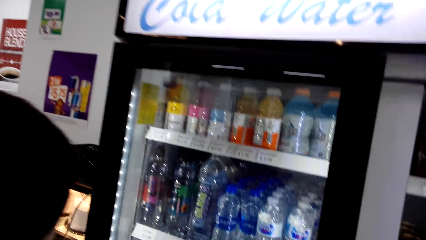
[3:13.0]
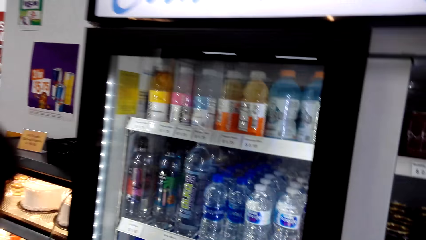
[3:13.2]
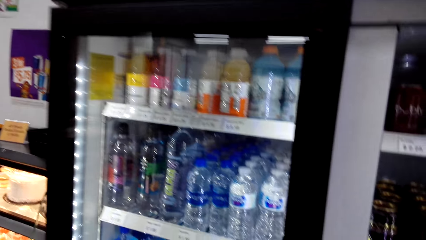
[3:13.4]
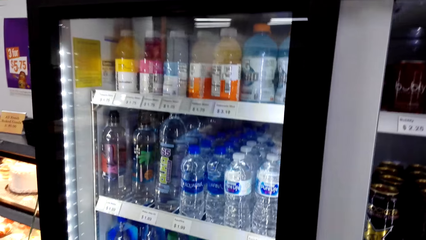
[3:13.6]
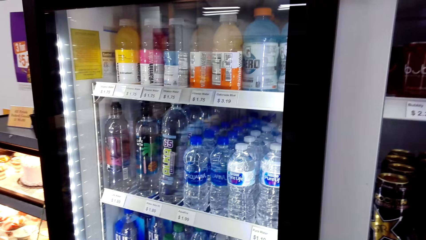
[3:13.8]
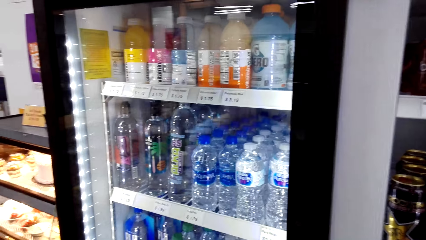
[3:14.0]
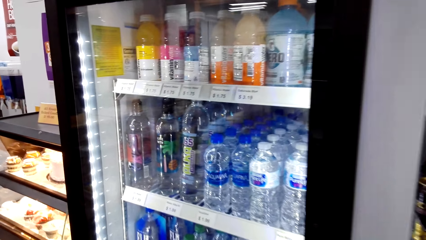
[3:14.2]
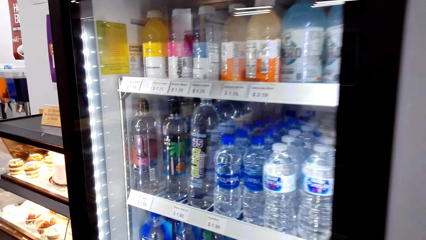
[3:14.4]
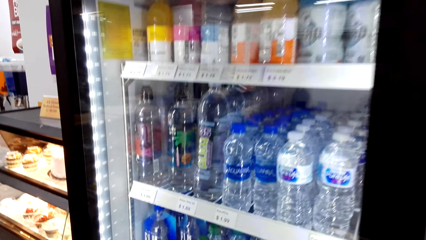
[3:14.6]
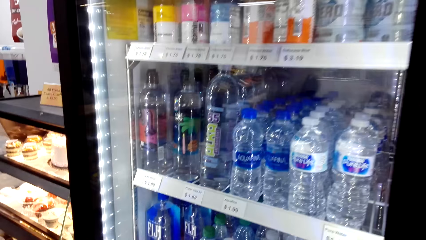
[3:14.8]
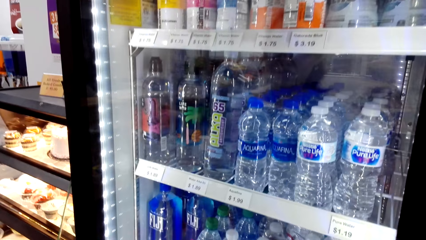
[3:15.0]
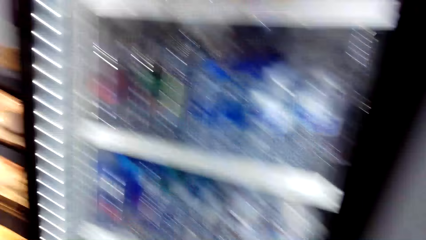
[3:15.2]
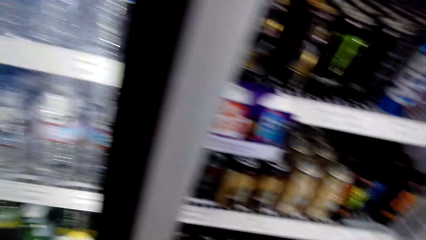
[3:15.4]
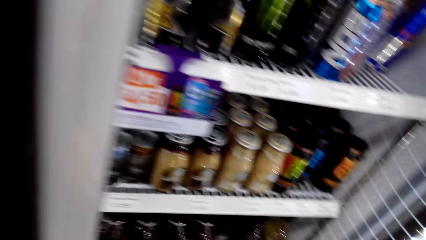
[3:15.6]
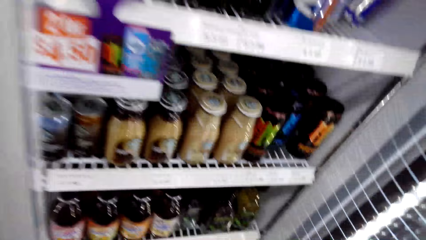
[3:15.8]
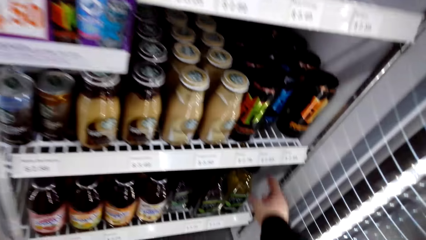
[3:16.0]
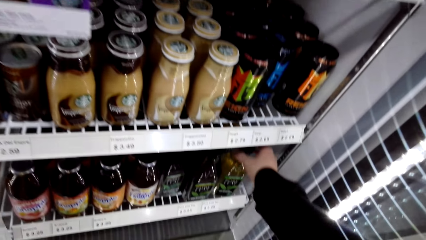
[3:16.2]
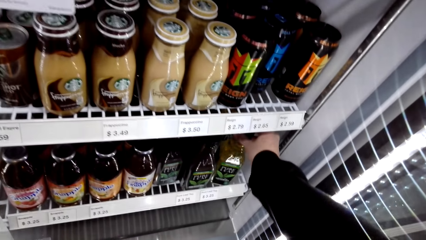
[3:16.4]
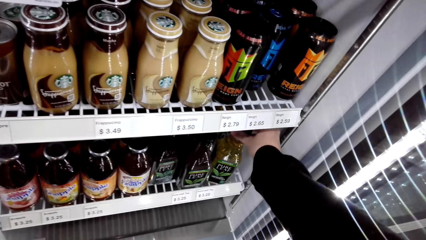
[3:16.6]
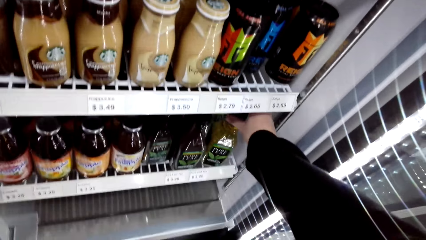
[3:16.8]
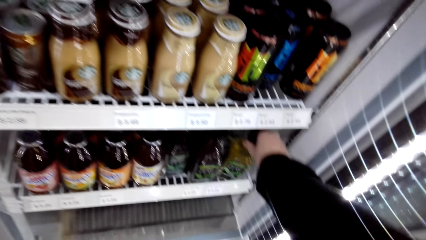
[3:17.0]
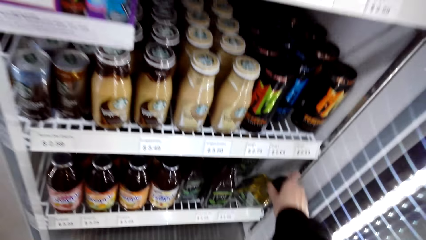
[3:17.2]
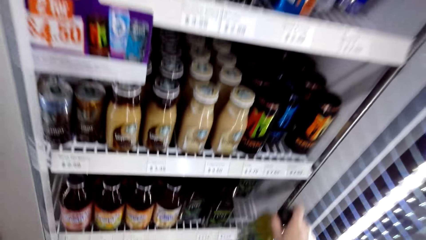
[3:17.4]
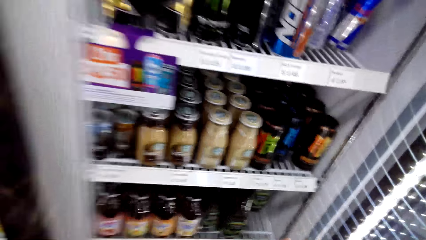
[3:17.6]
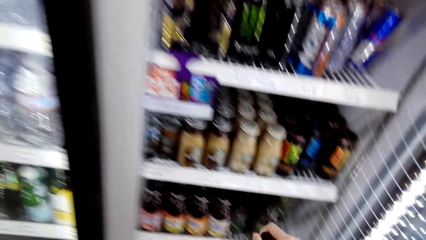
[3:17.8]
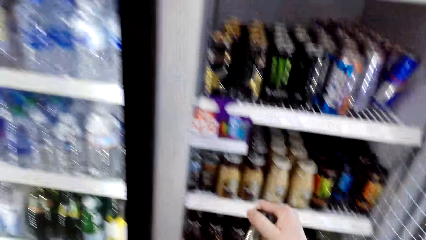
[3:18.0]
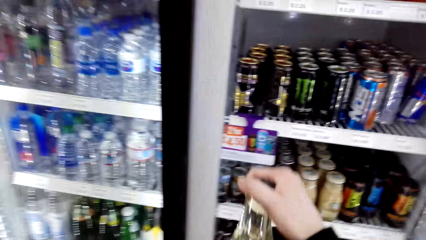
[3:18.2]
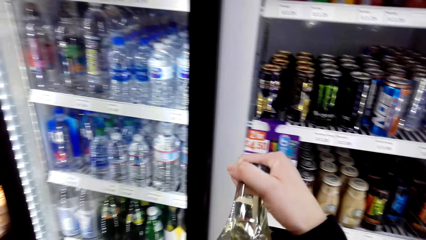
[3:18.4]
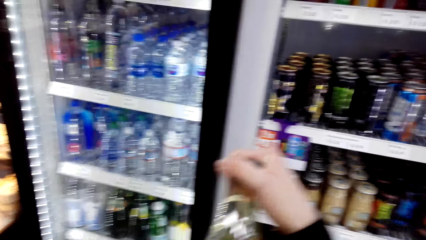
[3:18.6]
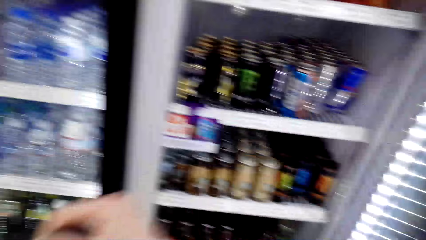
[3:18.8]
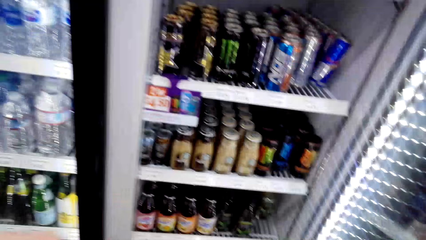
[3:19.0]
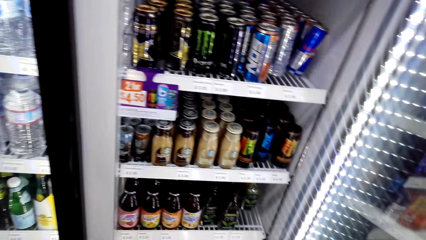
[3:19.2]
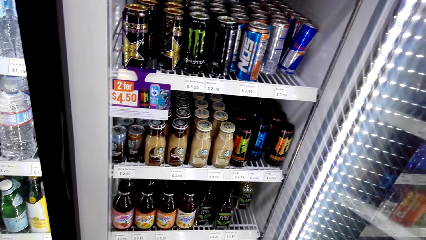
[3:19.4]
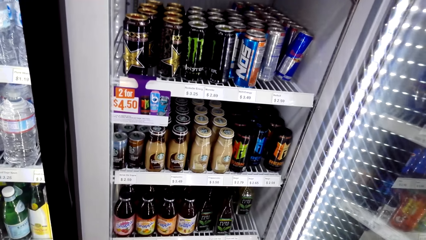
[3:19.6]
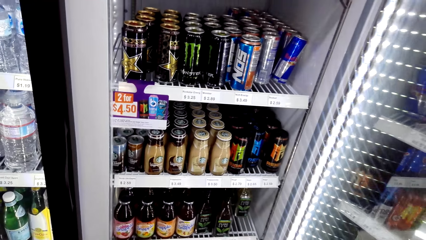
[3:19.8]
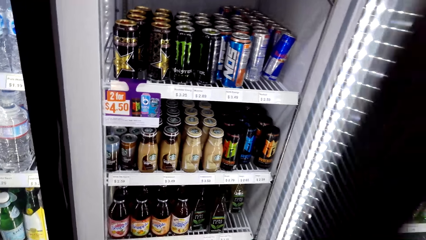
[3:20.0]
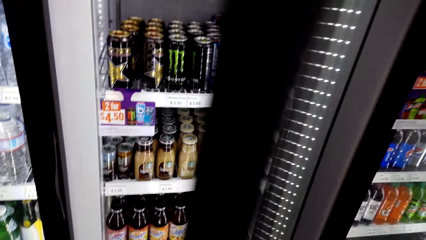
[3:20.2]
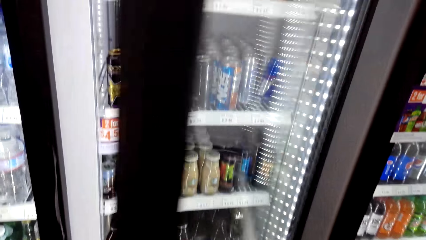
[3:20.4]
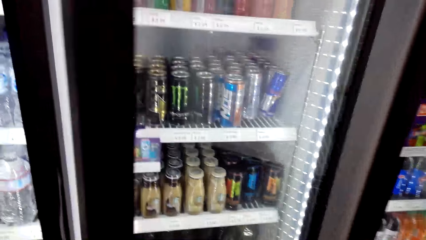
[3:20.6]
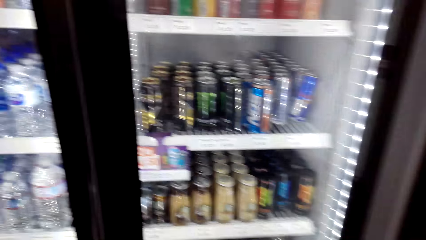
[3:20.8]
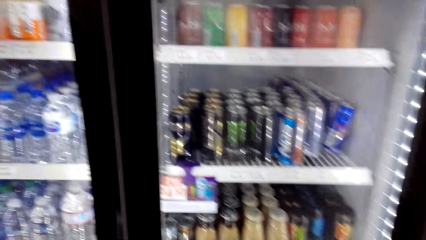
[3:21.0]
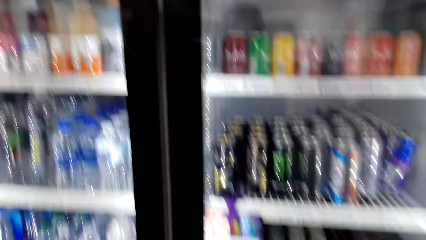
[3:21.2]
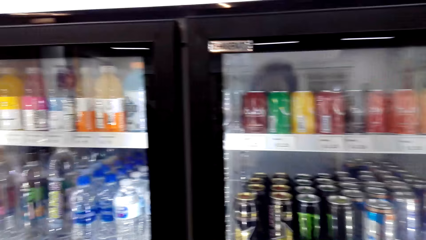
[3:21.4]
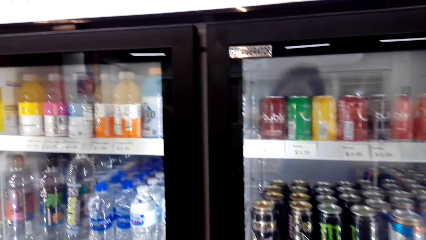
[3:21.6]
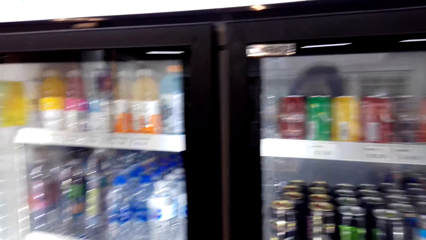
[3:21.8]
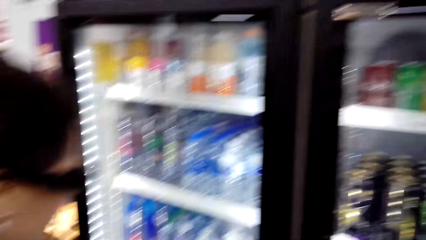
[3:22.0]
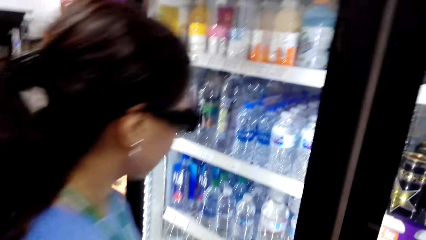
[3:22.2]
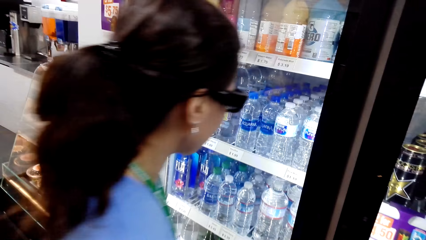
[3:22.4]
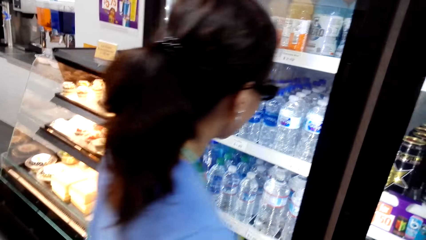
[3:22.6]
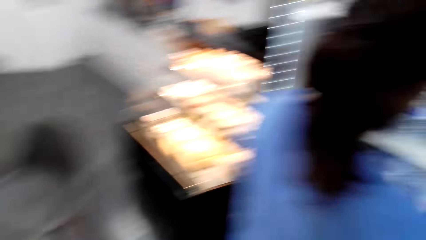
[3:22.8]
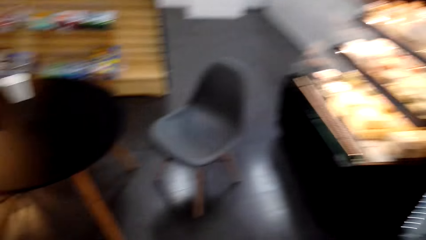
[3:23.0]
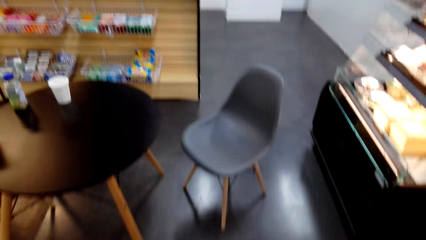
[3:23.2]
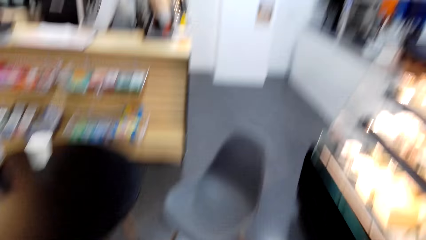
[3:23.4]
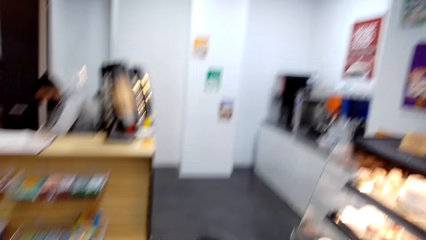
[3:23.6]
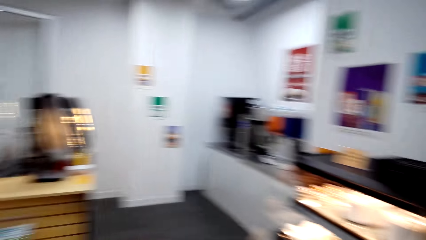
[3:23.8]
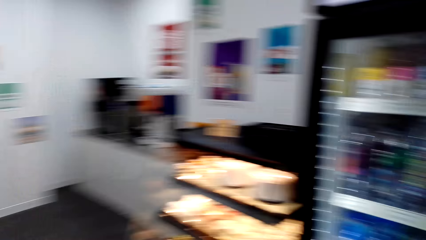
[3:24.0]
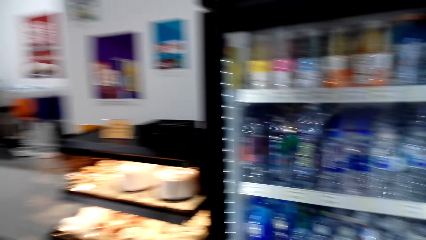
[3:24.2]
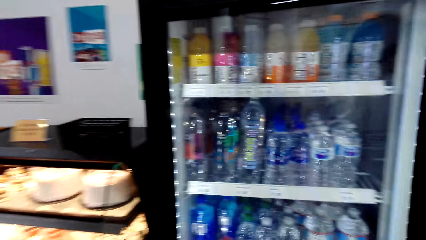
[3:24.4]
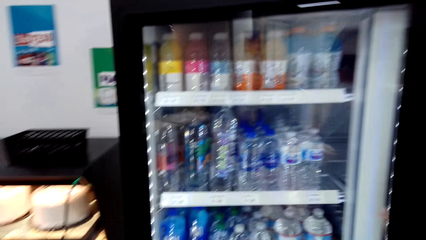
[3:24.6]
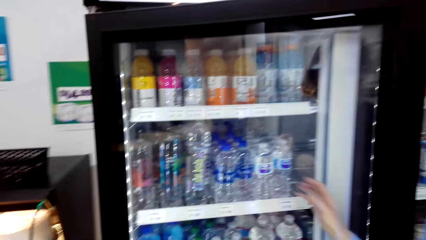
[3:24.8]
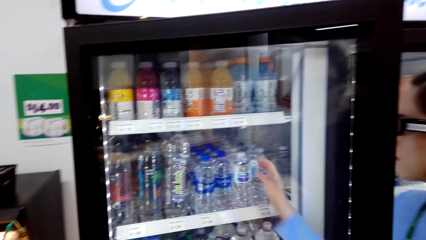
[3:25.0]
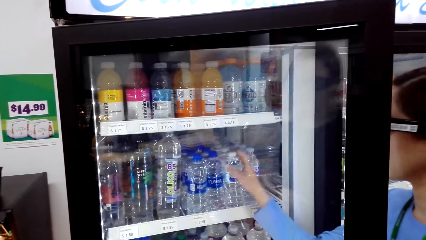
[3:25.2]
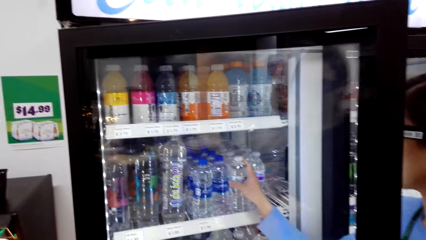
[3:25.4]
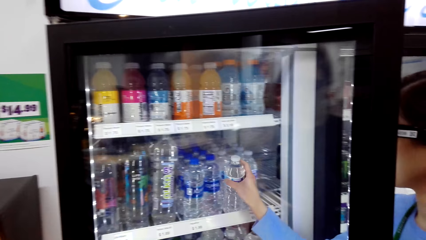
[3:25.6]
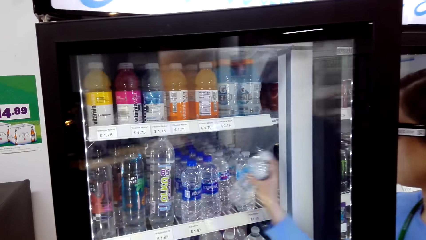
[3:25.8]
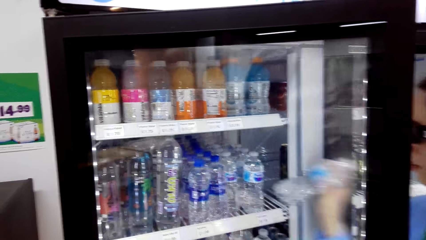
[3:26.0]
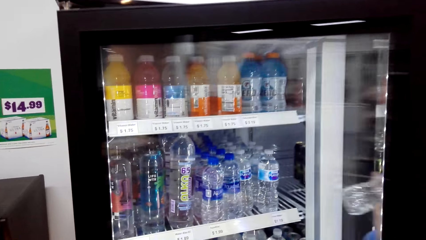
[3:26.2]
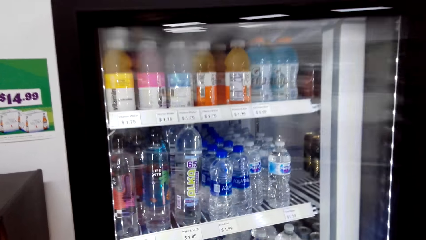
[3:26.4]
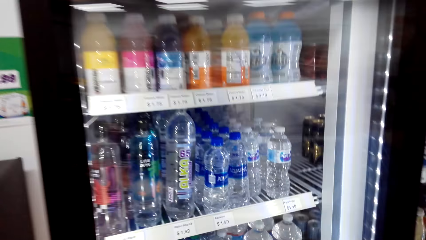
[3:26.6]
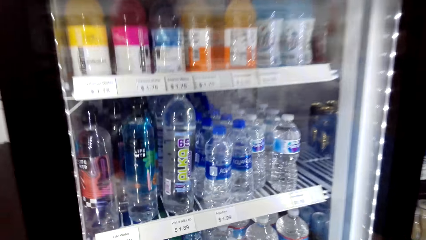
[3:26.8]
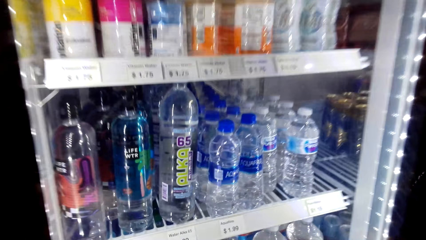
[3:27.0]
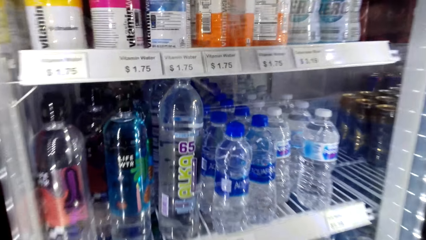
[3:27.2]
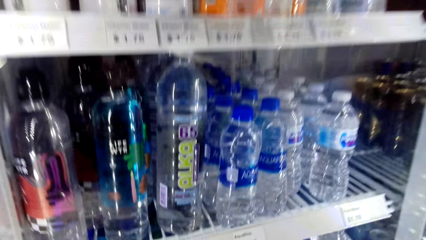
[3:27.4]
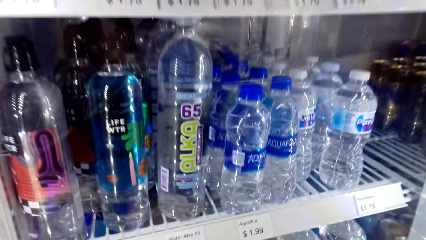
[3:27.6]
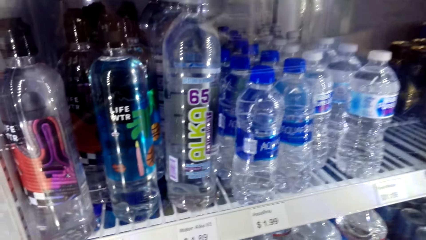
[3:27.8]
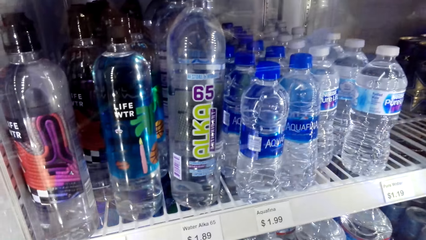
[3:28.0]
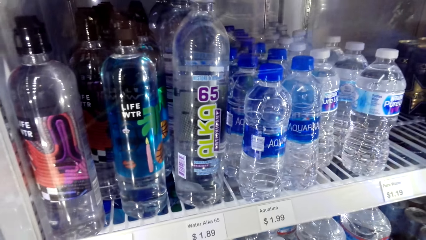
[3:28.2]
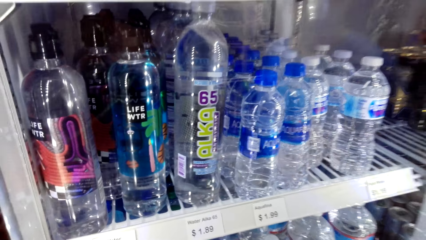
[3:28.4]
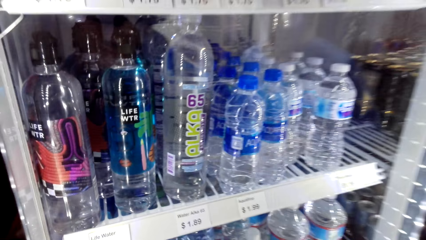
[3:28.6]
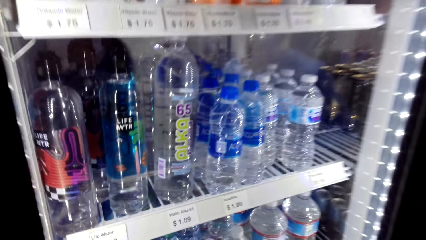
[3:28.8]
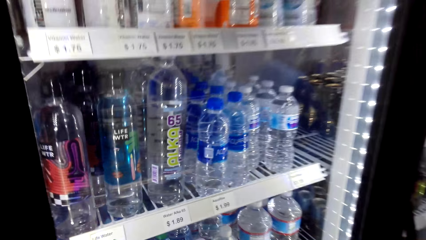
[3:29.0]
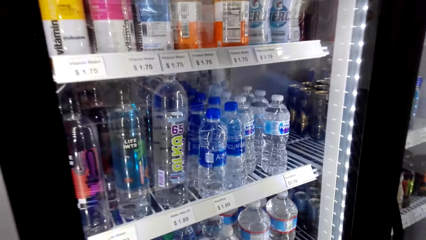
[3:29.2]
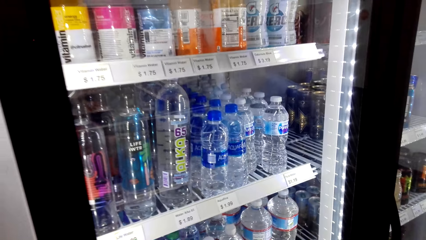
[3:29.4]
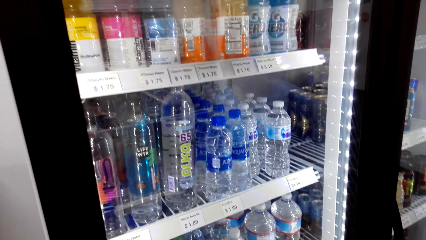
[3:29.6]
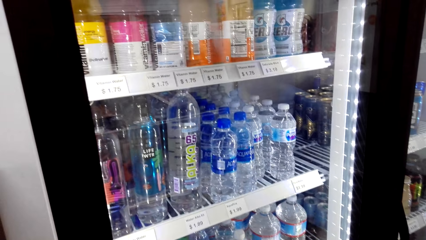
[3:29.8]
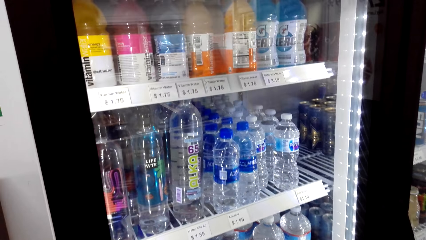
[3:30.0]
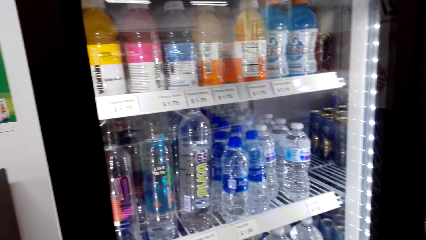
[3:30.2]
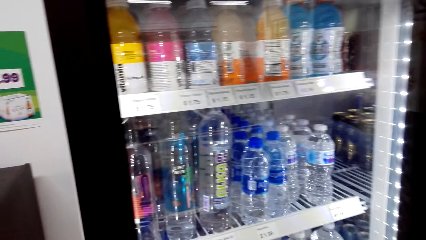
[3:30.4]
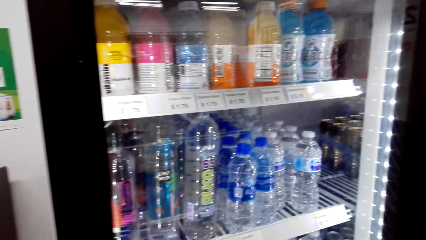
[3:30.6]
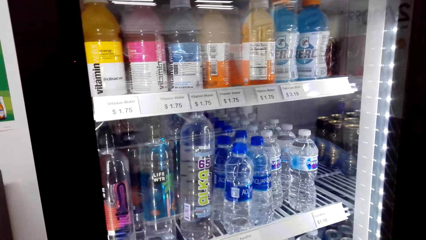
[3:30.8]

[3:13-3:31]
The camera wearer holds a bottle. They take out a drink, show the bottle to the lady, and close the fridge. They look at the drinks in the fridge.
